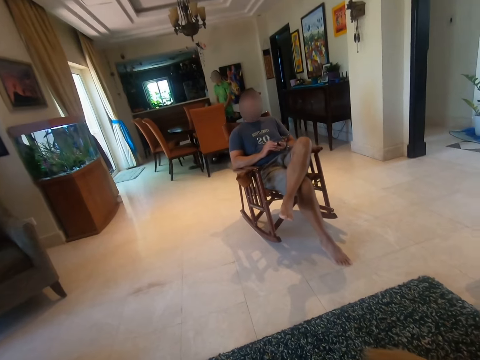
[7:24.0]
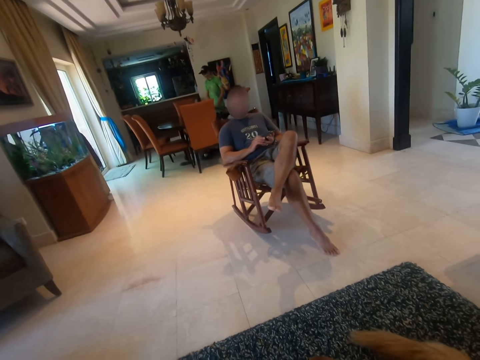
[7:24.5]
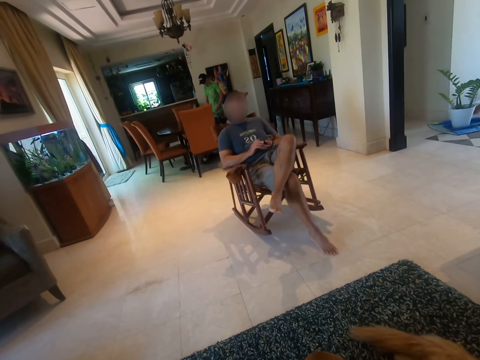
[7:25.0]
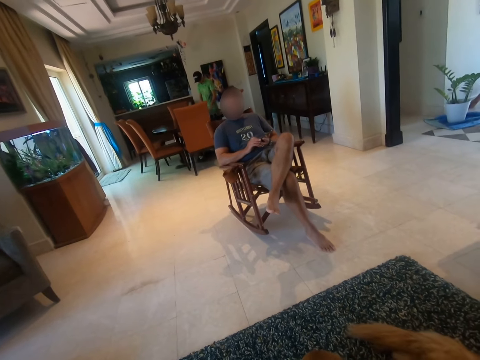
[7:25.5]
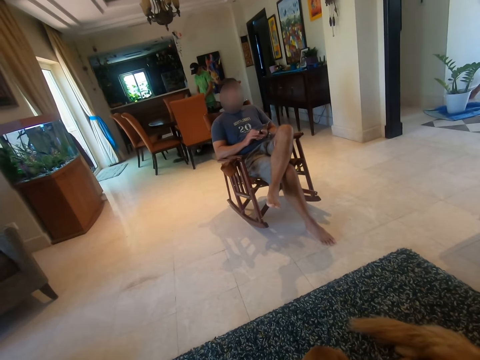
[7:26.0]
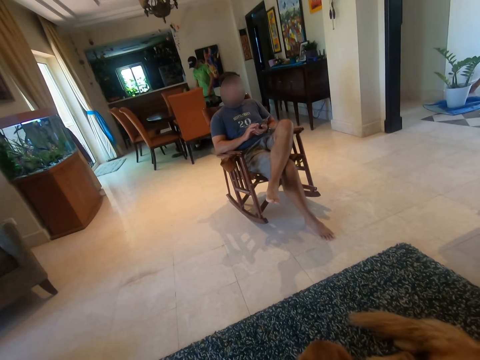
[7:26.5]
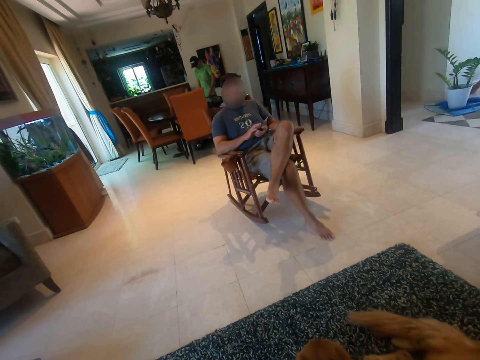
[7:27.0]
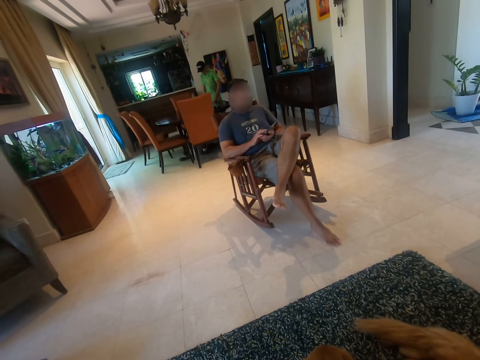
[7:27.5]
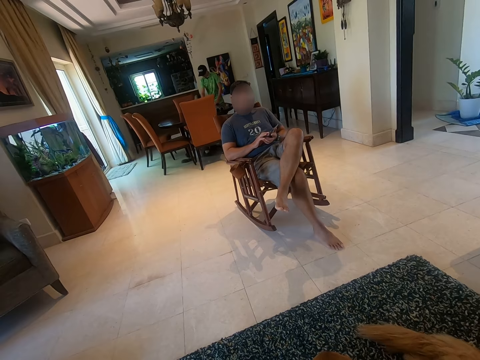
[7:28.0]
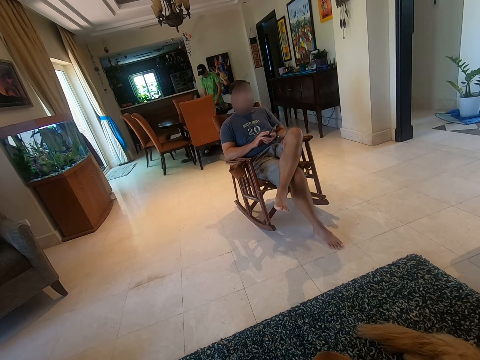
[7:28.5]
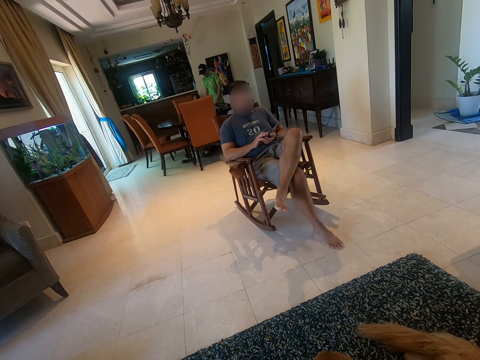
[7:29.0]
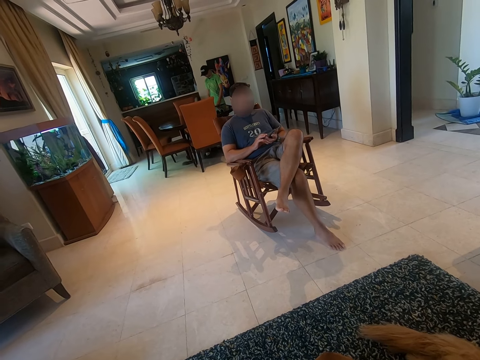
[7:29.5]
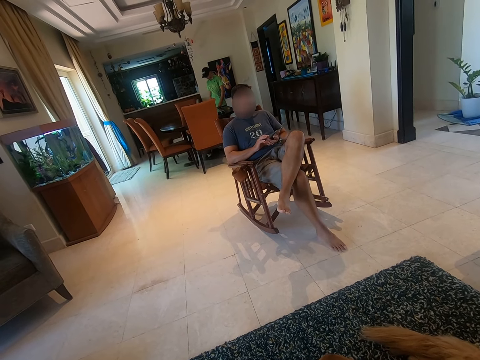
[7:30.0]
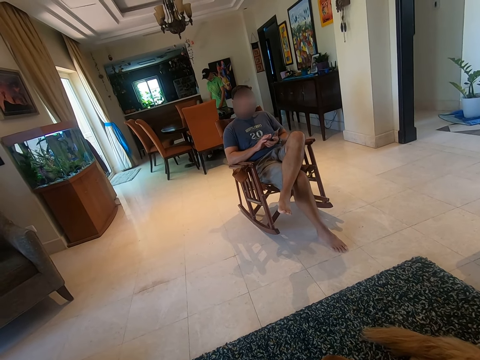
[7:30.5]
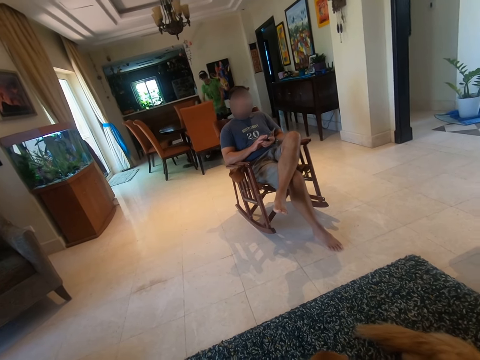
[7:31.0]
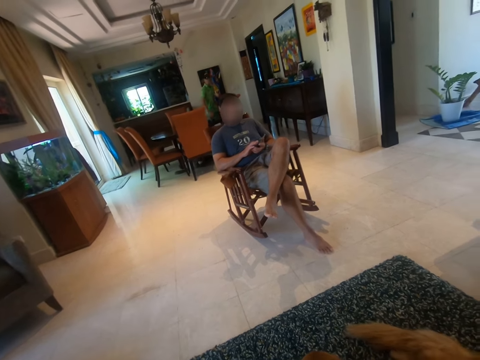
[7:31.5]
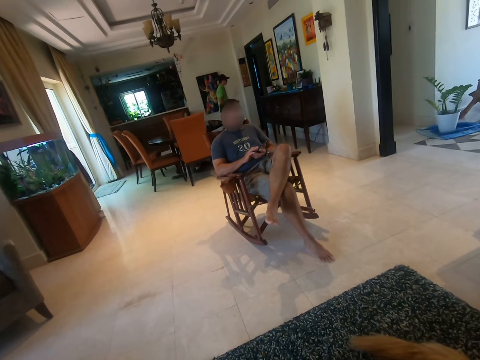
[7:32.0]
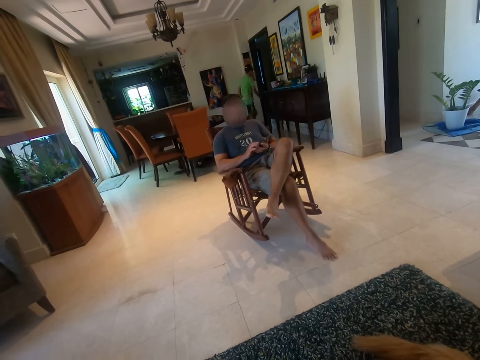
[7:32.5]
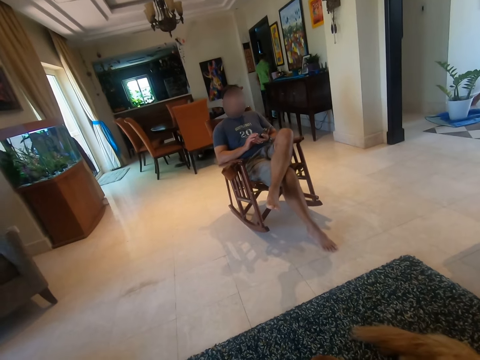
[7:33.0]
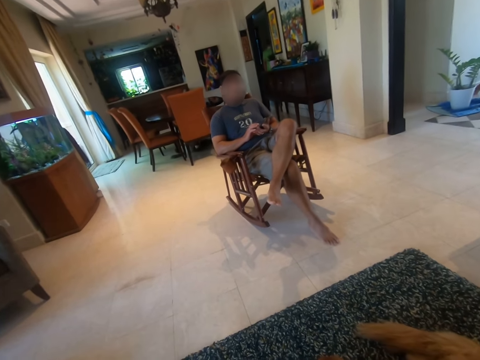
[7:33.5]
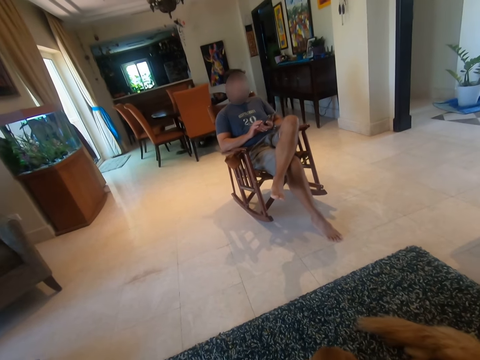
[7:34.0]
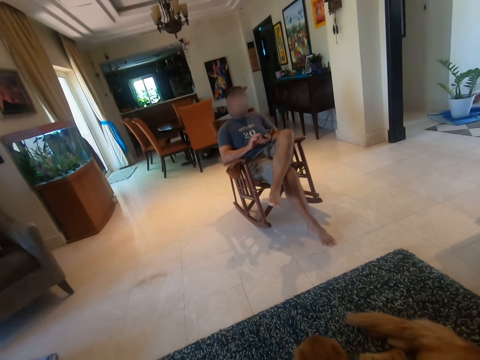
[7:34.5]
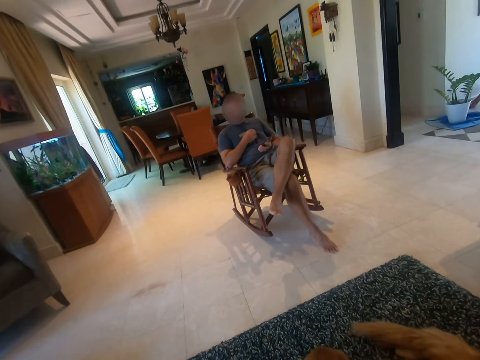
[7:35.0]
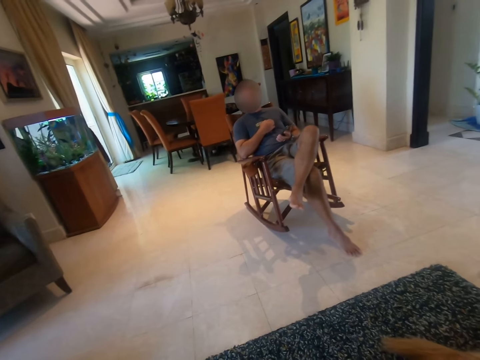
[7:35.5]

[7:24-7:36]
A man walks in the room.

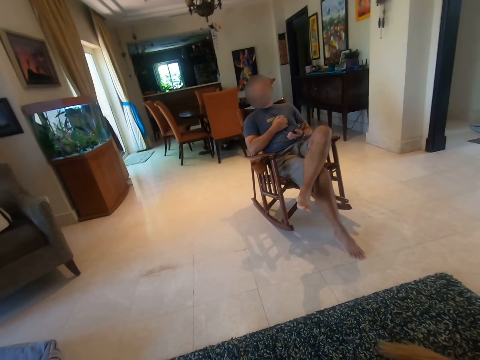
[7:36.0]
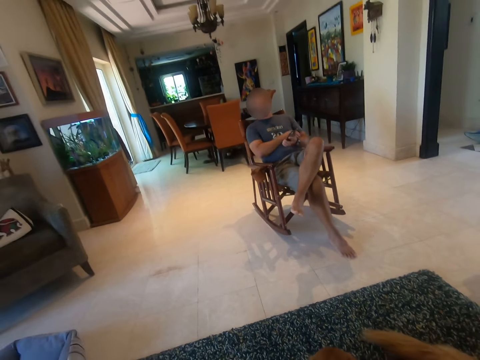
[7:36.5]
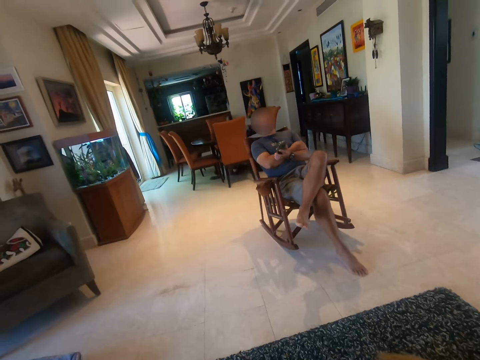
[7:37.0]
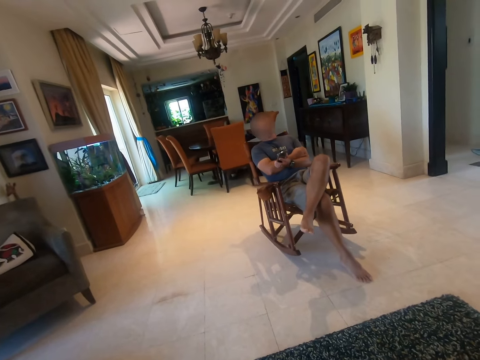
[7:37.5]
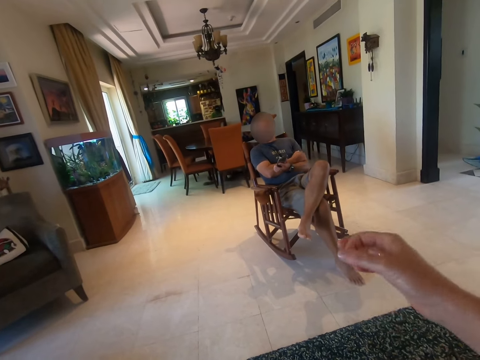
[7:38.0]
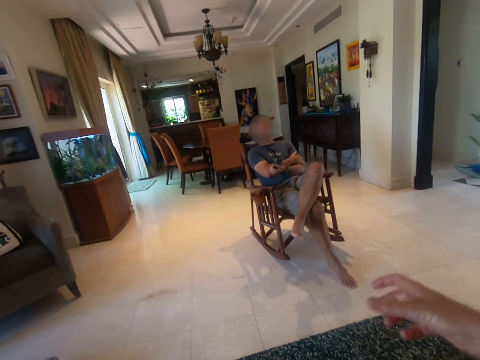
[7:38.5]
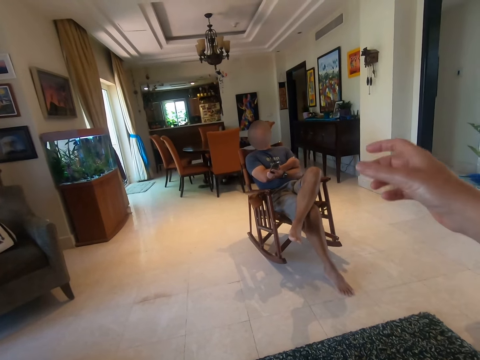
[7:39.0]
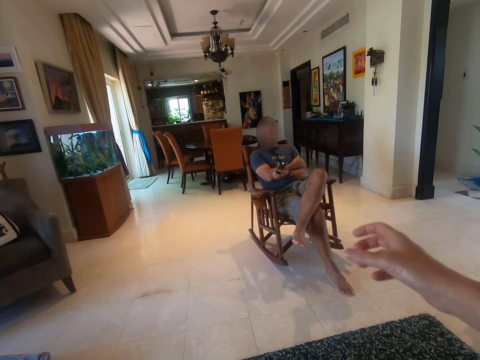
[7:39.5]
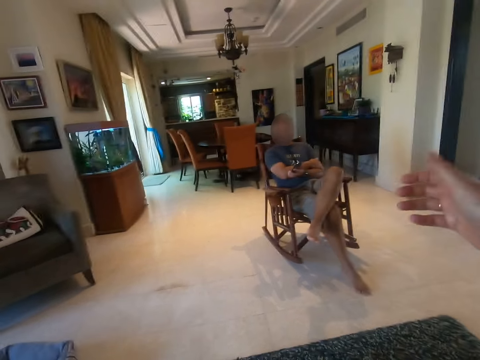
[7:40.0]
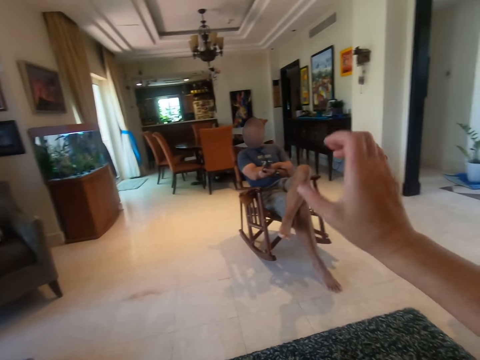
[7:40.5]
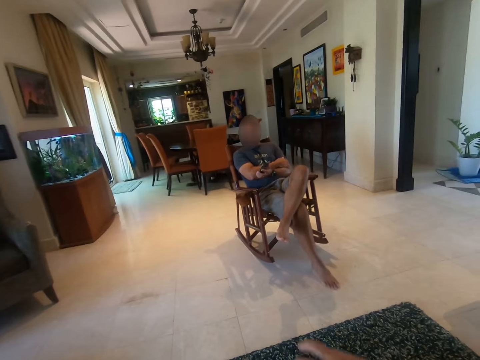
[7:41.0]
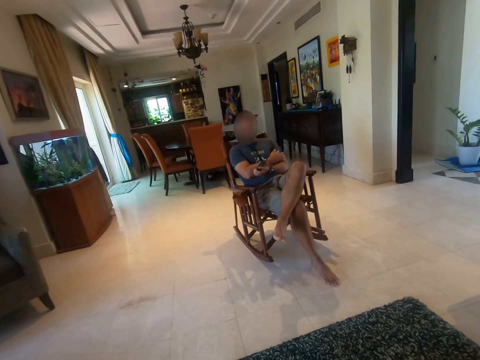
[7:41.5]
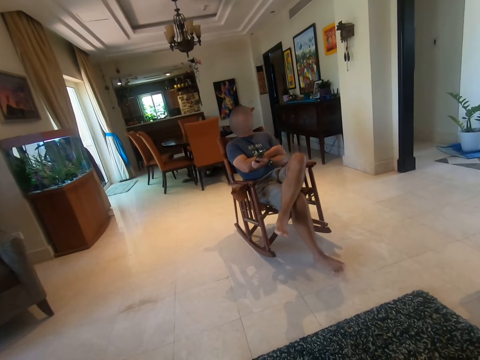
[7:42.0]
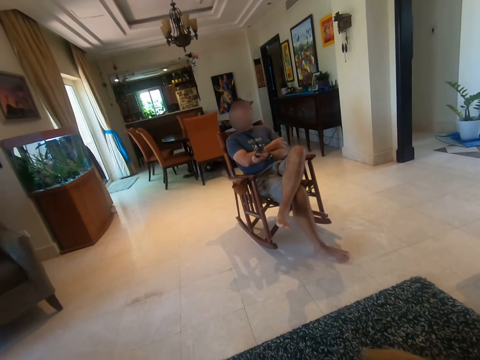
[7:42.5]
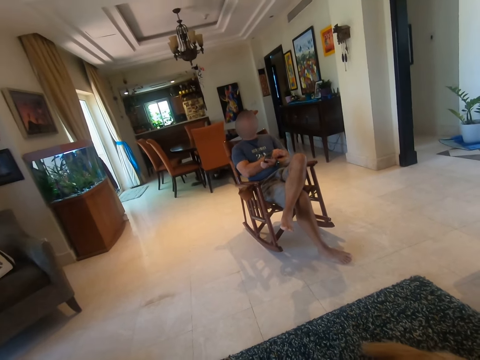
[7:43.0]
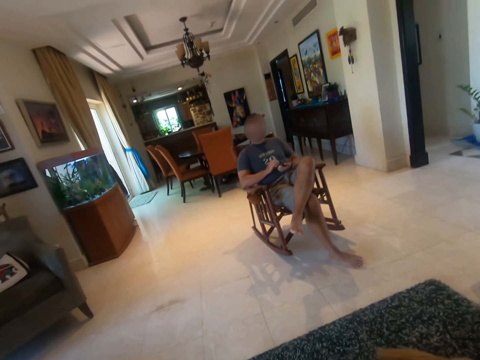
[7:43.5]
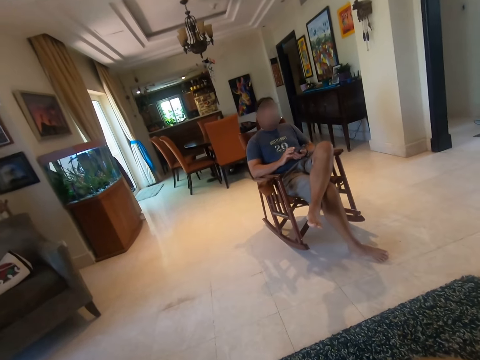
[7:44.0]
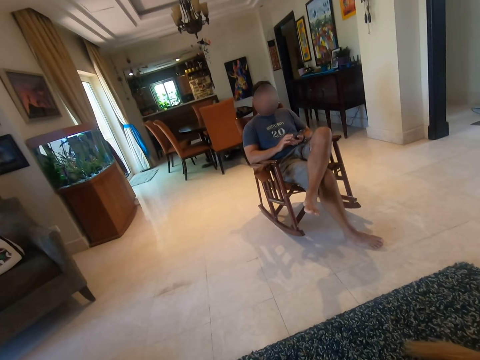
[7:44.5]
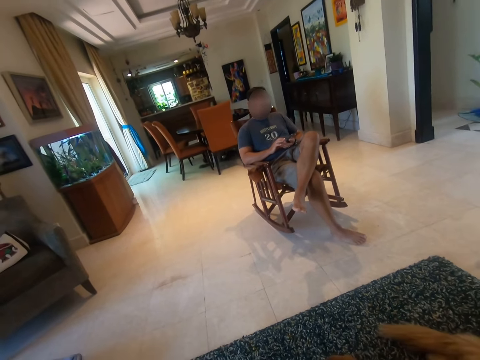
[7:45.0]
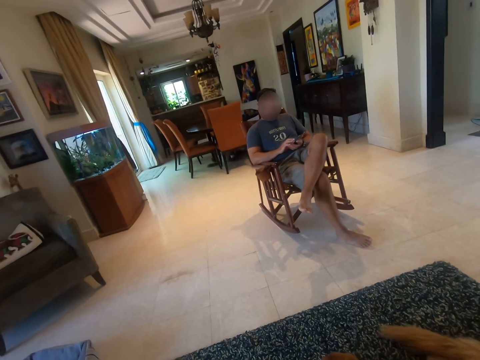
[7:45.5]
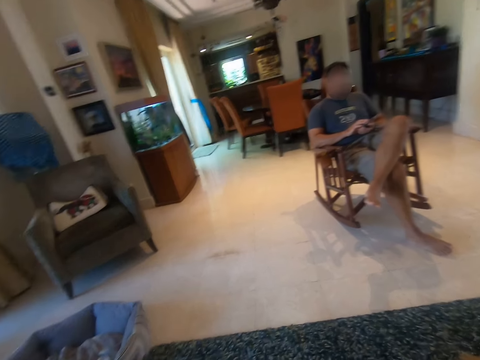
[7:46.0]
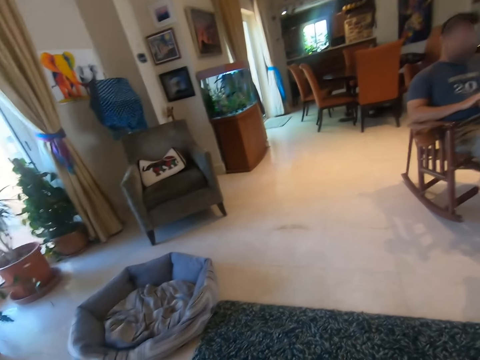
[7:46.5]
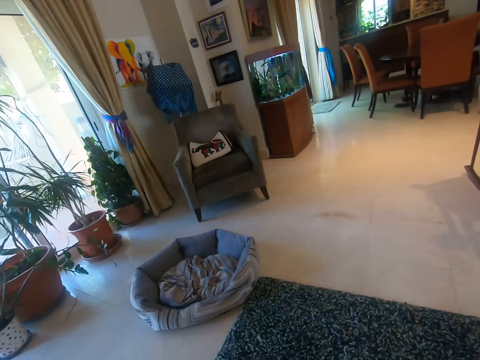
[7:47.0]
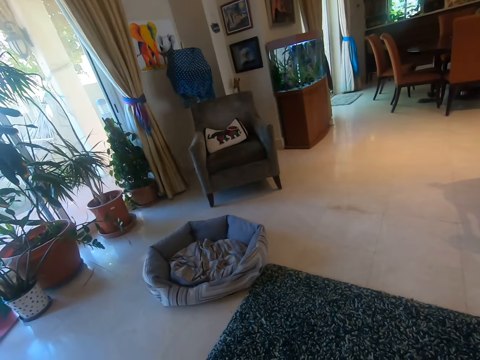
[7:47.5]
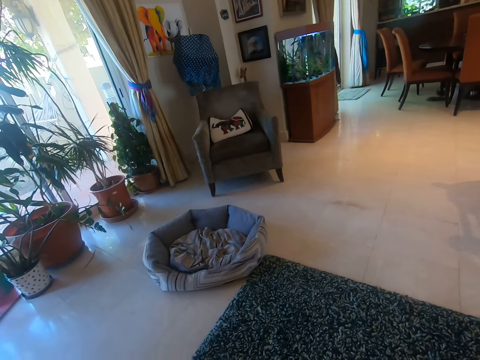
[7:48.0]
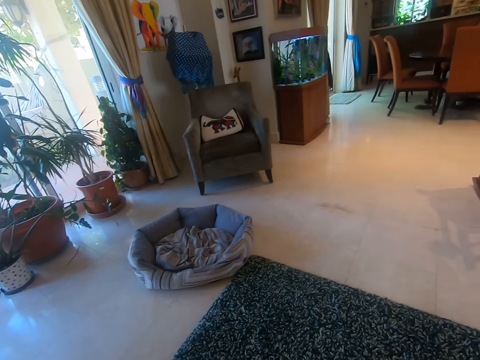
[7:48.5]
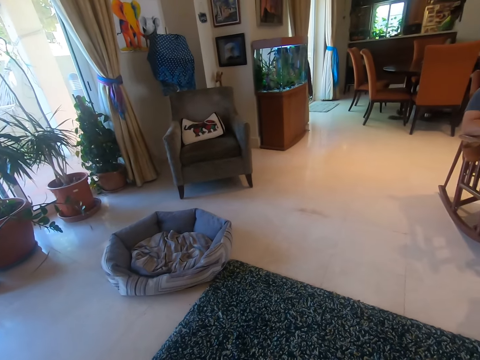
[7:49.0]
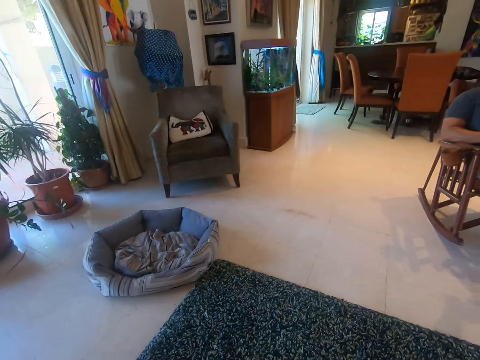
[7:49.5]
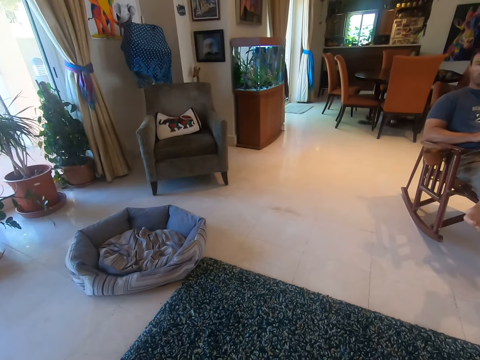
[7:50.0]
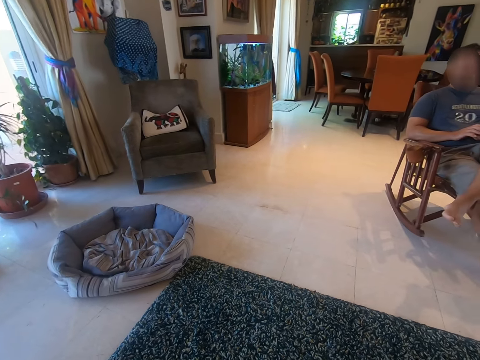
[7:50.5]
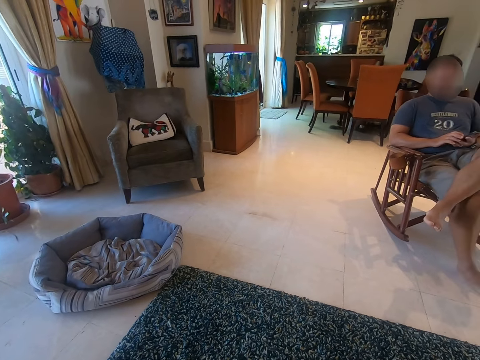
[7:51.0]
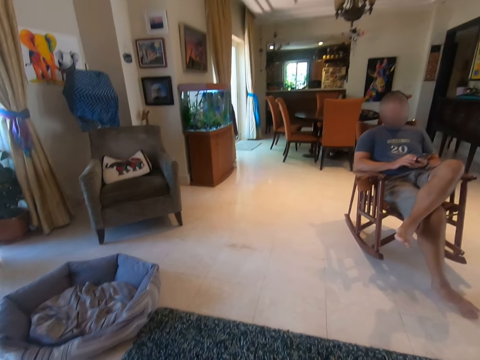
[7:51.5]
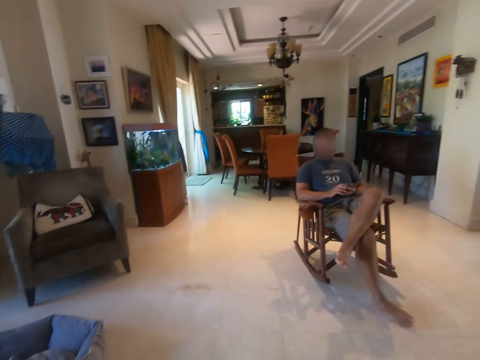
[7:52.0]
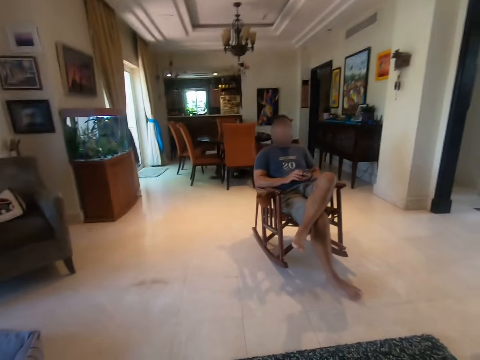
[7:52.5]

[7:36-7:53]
The camera wearer uses a gesture and raises a hand. A person scrolls through the phone. The camera wearer looks around the room. The person talks to the camera wearer. The camera wearer talks to the person.
